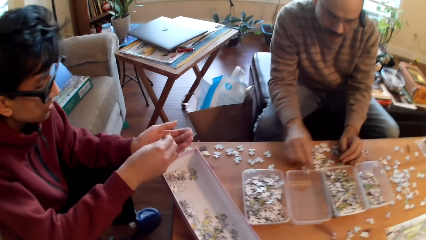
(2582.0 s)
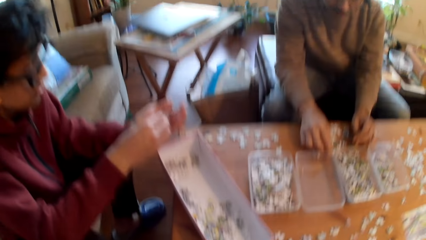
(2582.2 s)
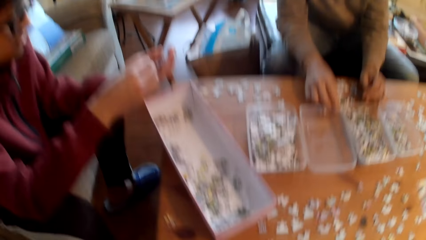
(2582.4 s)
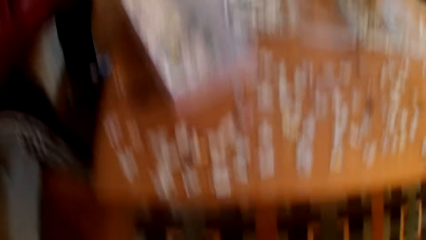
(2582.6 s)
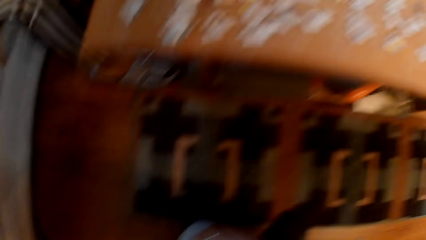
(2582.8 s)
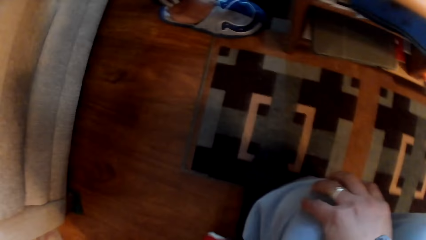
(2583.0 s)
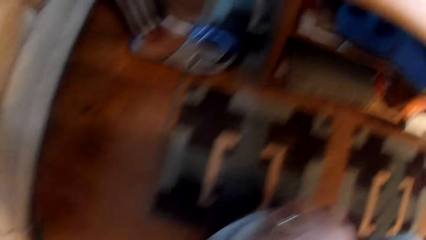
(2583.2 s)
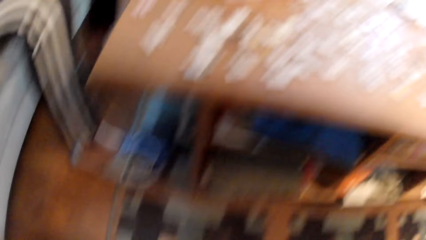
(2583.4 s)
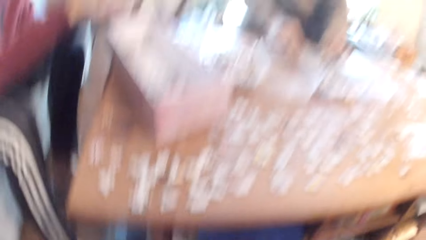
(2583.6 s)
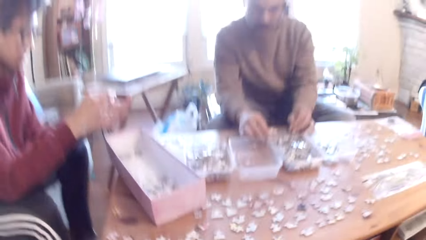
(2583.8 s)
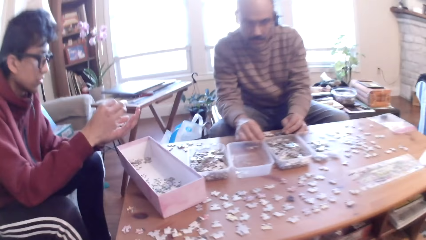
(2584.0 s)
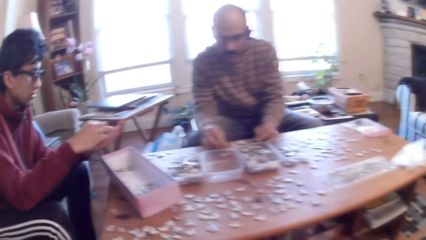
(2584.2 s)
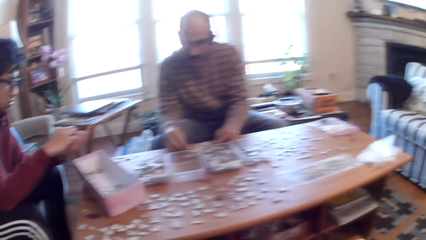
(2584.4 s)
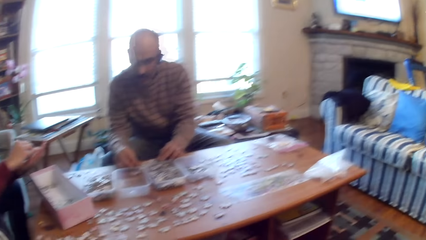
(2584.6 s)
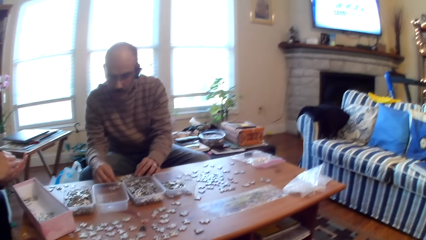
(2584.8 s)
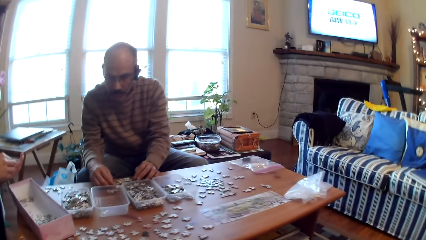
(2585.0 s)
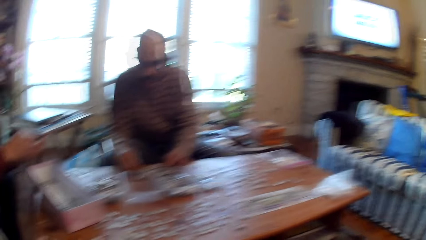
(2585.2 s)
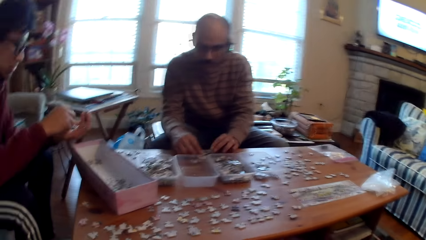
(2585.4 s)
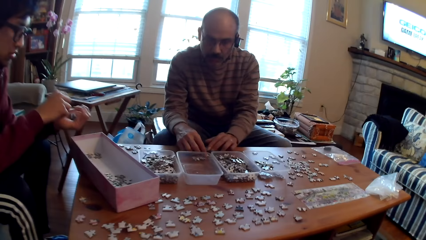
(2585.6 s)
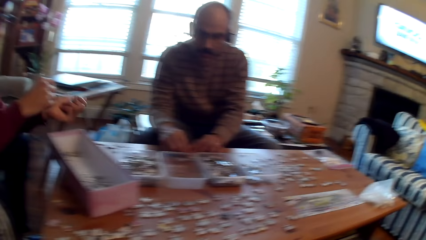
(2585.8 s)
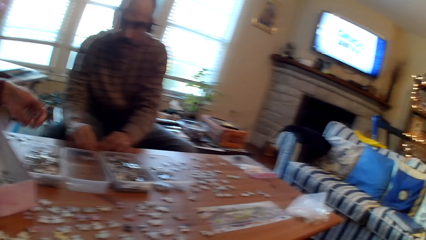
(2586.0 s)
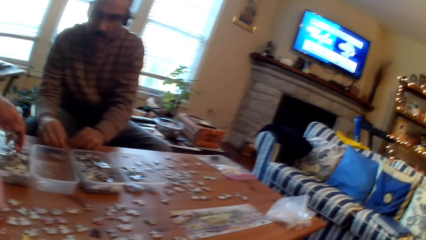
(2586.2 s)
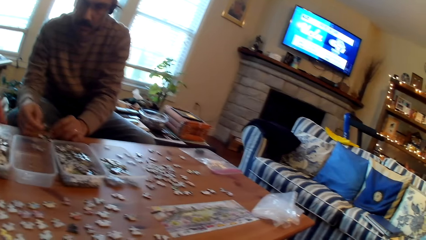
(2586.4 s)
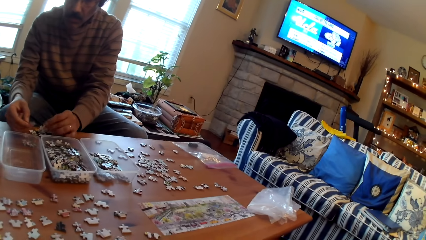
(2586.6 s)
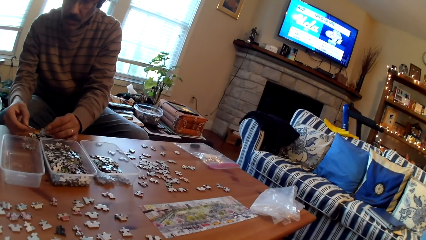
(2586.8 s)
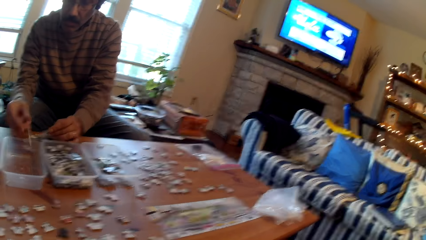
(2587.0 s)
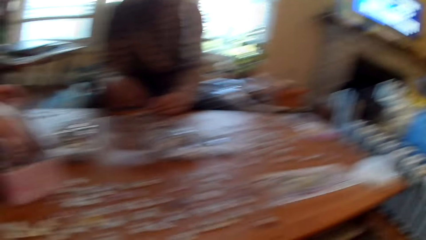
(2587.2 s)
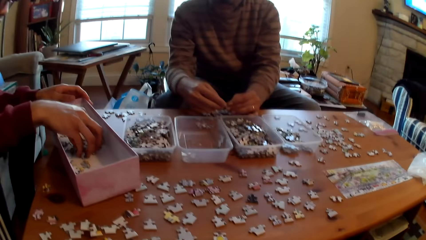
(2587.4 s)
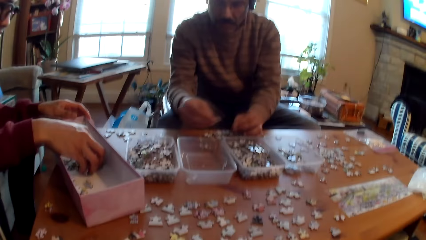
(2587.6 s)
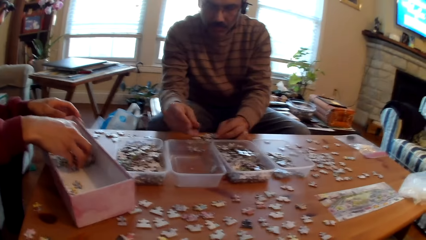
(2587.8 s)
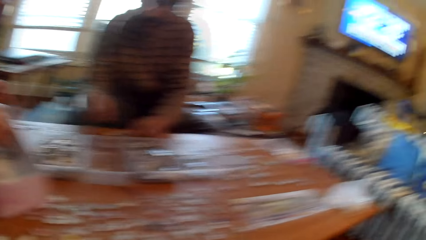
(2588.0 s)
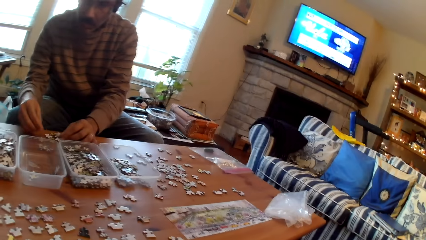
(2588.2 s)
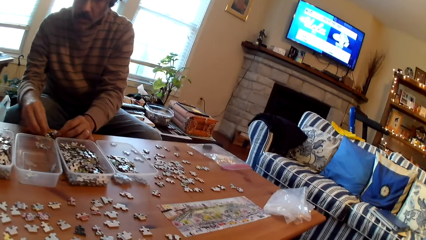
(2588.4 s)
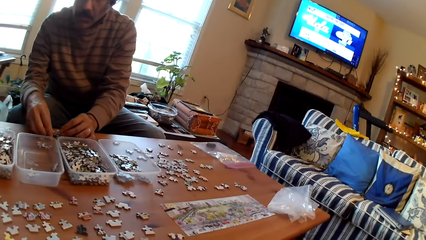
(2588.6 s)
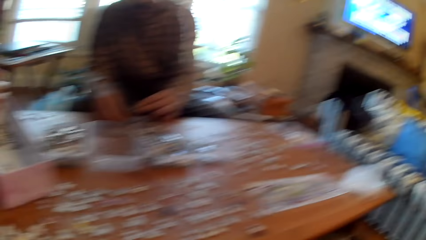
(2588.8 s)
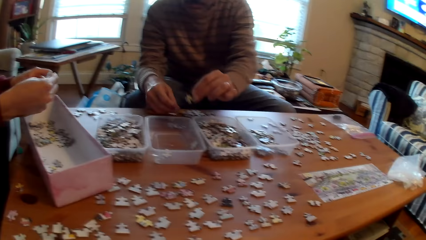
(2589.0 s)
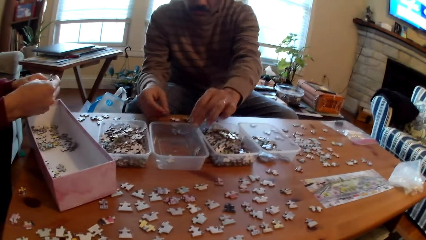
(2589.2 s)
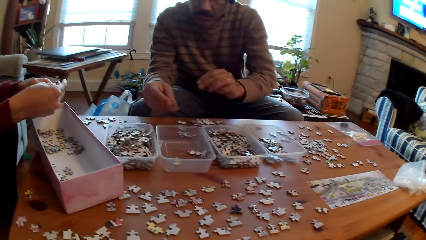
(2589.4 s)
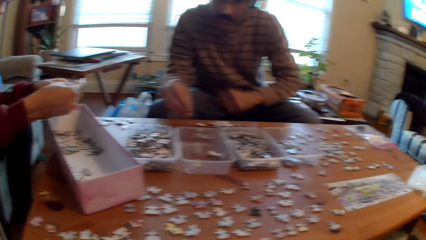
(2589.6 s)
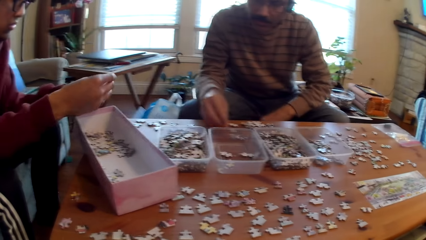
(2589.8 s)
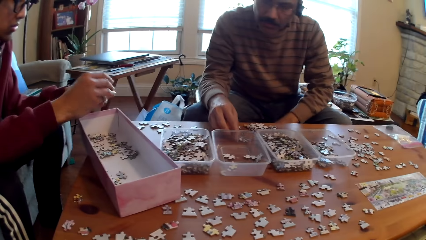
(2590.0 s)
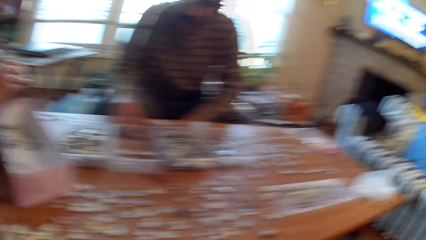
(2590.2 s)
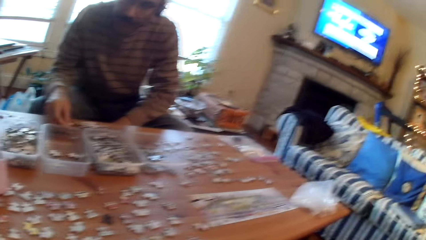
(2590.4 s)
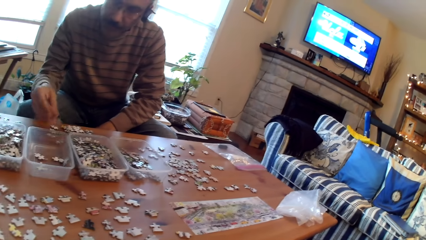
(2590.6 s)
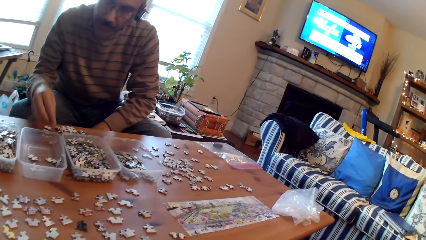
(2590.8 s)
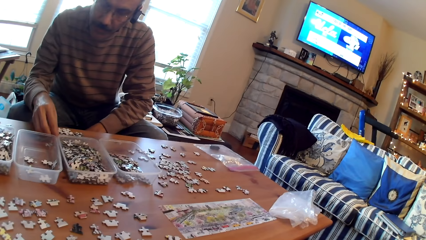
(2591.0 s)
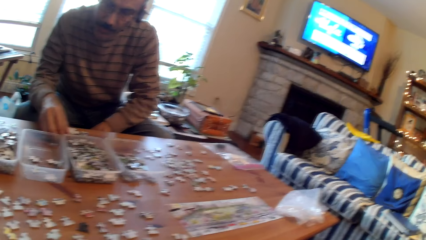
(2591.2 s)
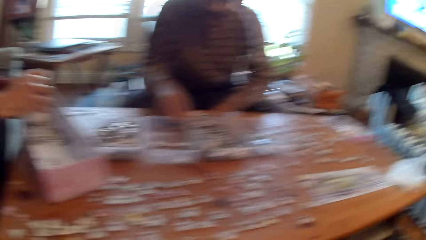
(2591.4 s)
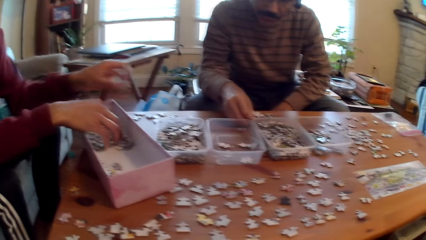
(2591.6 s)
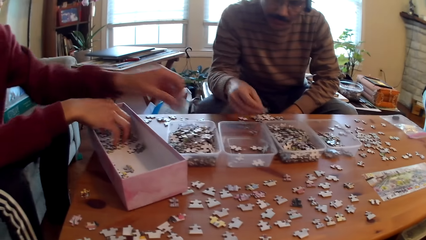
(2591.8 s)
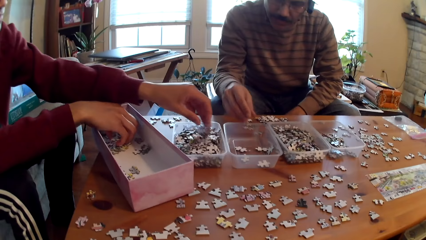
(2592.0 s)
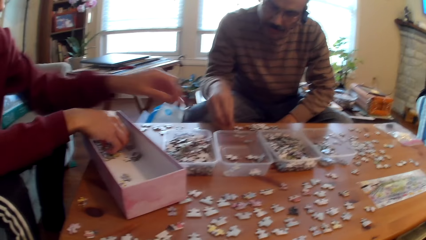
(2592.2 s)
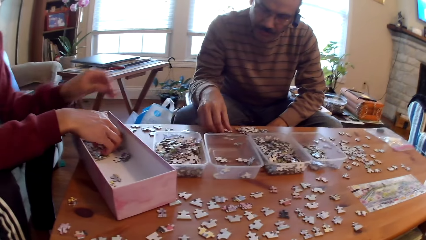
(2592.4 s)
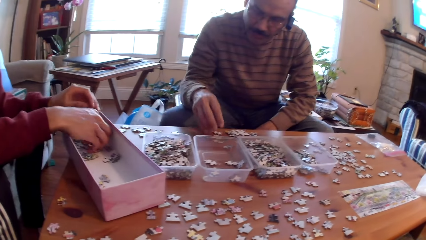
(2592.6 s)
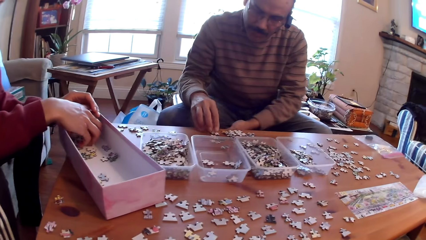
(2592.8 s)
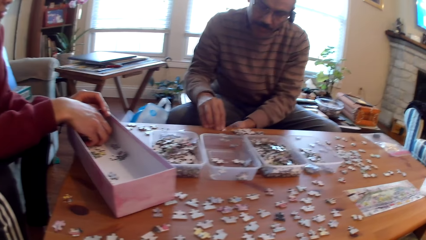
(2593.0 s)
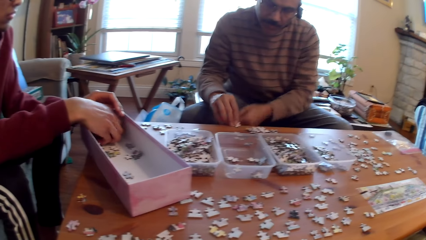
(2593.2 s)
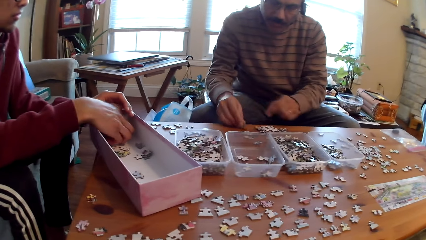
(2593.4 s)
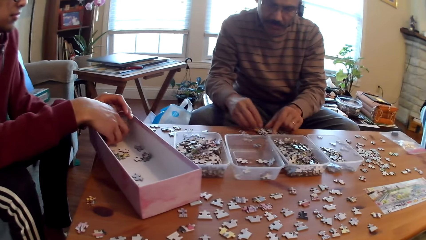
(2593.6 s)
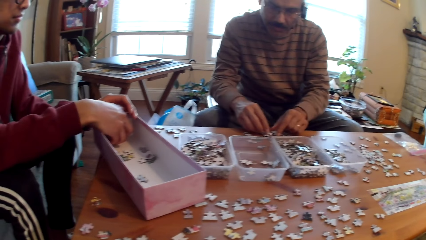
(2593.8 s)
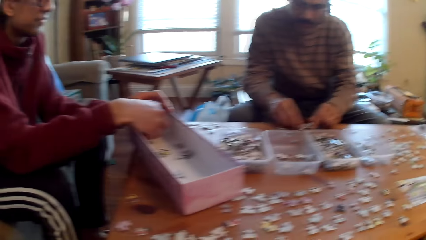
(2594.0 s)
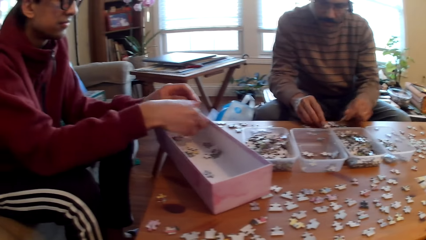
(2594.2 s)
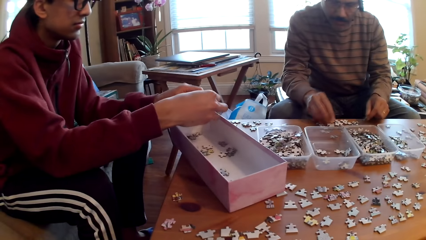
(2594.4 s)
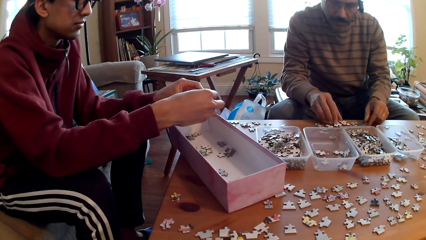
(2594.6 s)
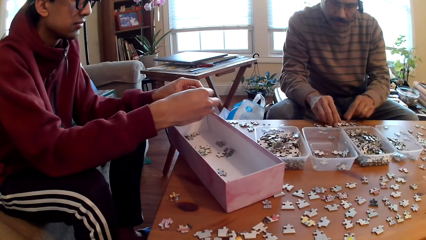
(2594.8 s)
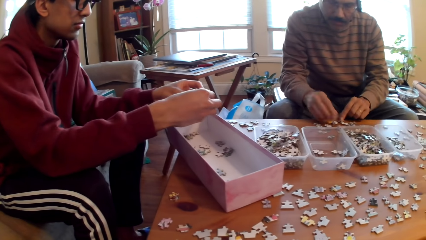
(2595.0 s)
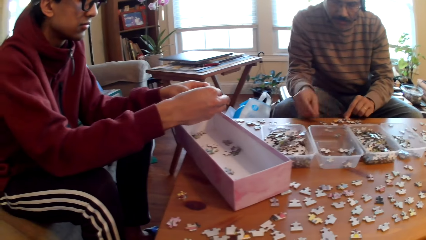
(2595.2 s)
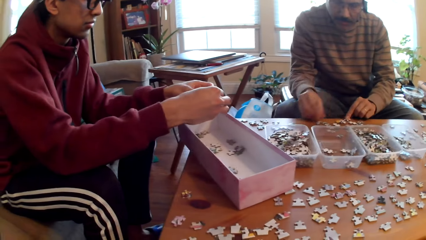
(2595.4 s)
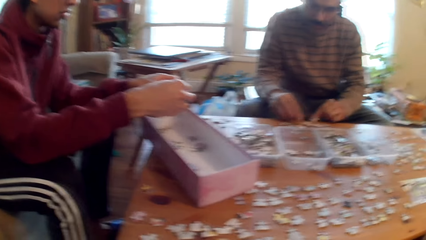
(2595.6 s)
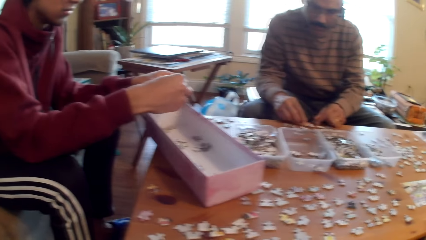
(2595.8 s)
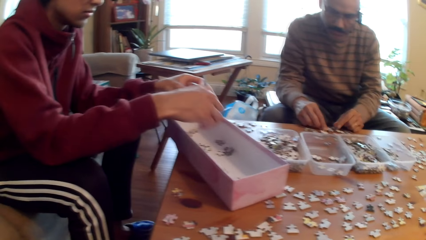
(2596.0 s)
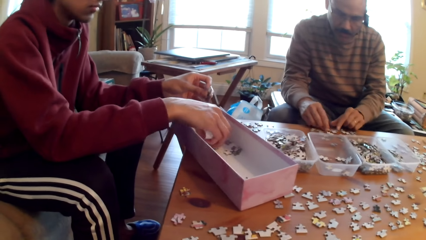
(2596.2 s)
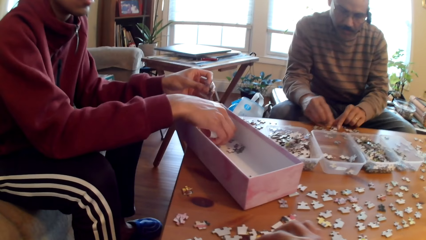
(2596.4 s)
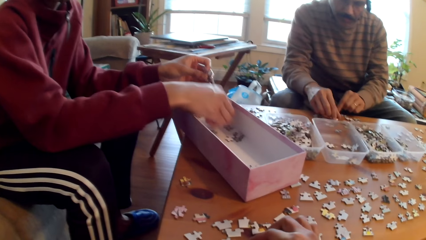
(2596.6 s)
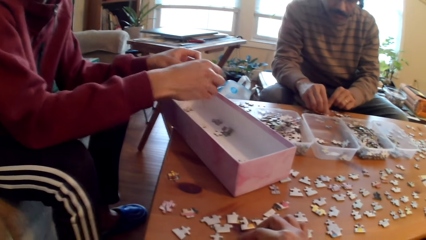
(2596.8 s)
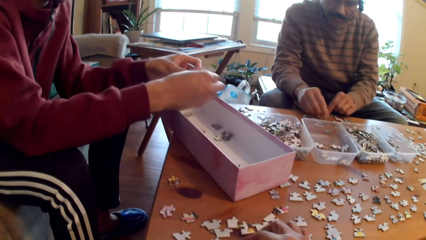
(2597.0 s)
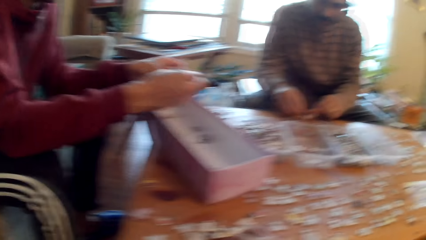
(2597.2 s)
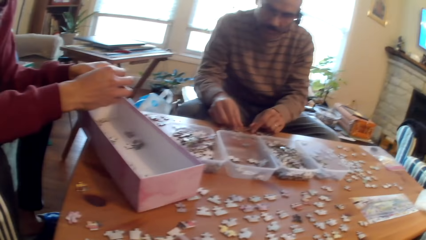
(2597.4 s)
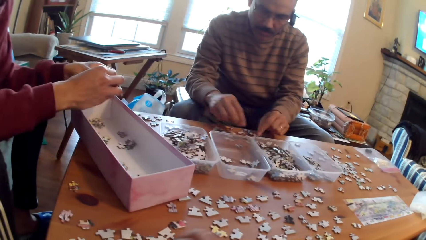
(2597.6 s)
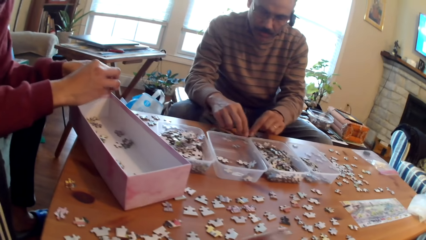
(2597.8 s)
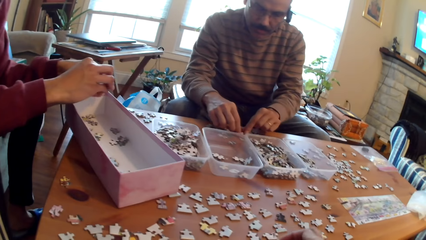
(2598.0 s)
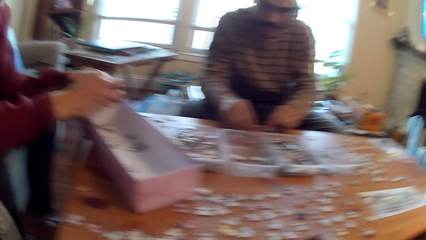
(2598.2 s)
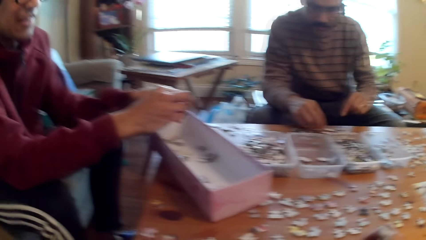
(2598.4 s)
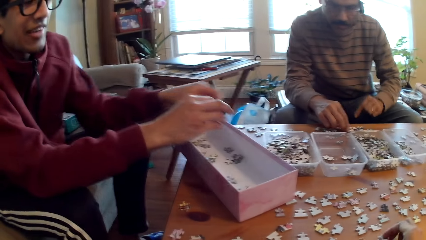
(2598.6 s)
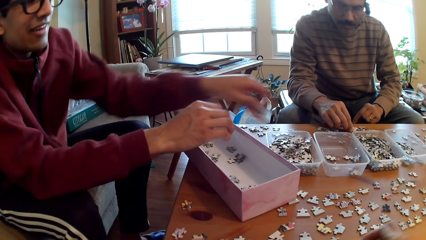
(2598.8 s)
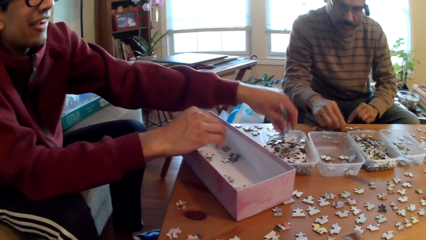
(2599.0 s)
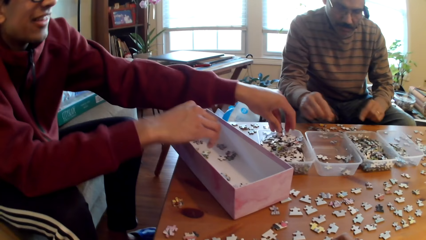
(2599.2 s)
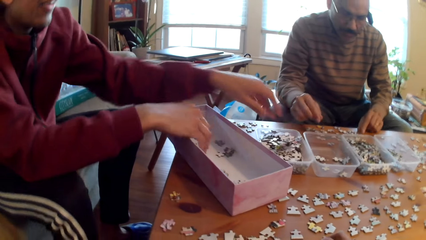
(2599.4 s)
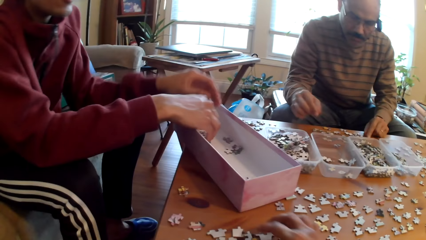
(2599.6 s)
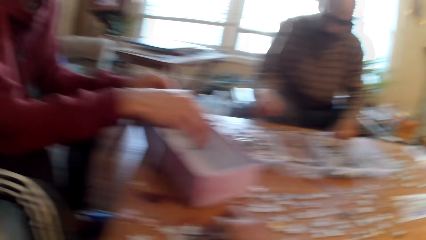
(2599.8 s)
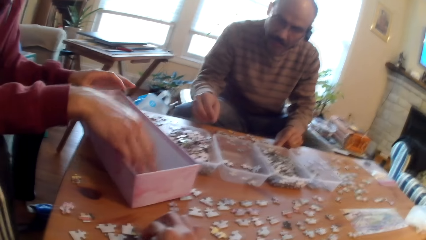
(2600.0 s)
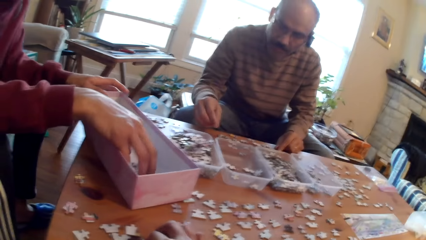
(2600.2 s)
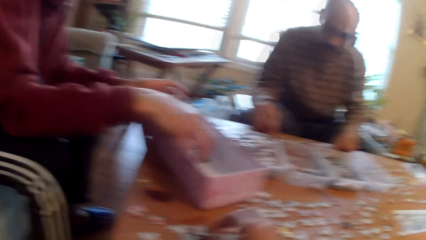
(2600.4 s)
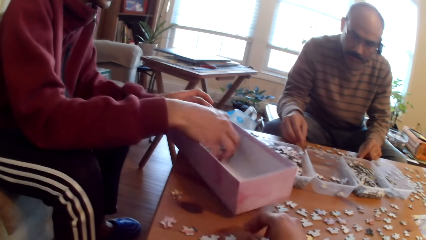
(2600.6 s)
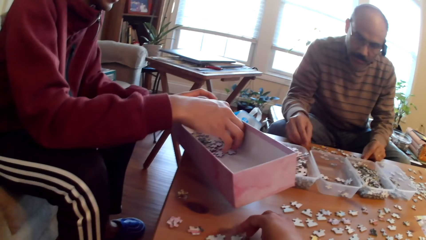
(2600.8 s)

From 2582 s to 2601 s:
The camera wearer looks around. A man puts a card in the tin. Another man puts a card in the tin. The second man arranges the cards. The first man arranges the cards. The second man puts a card in the tin. The first man sorts the jigsaw puzzle pieces. A third man sorts the jigsaw puzzle pieces. The camera wearer sorts the jigsaw pieces.
